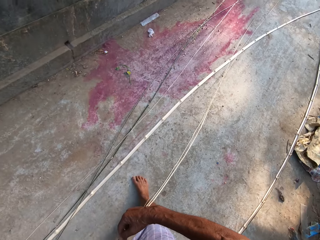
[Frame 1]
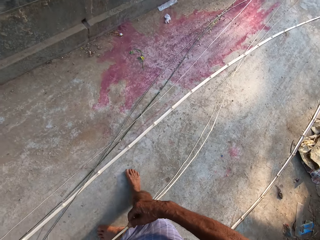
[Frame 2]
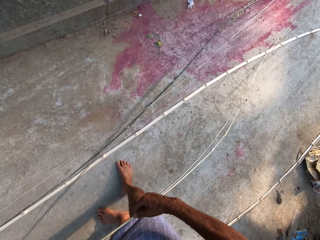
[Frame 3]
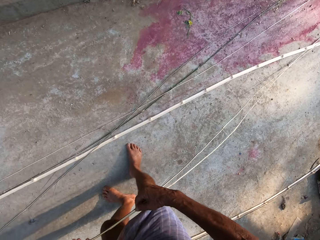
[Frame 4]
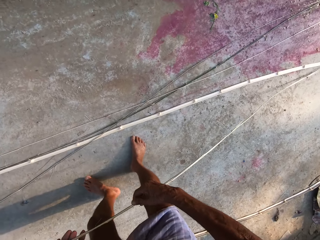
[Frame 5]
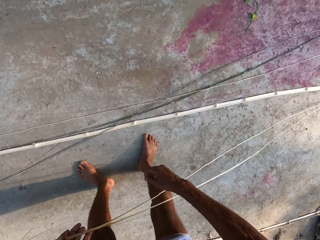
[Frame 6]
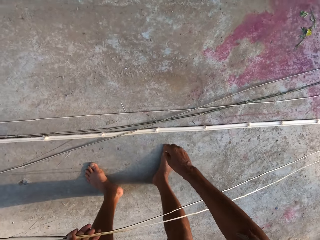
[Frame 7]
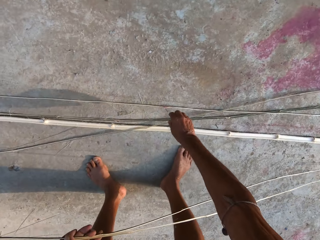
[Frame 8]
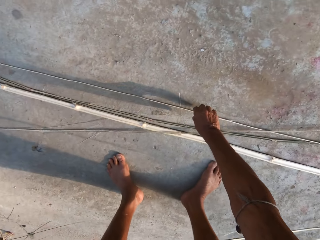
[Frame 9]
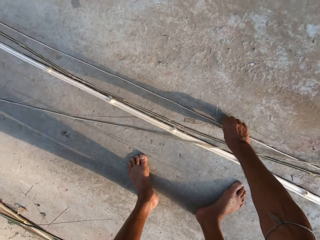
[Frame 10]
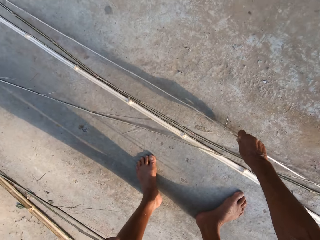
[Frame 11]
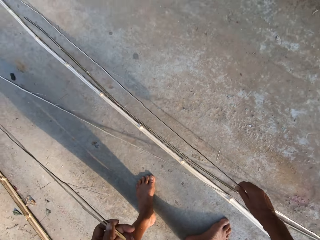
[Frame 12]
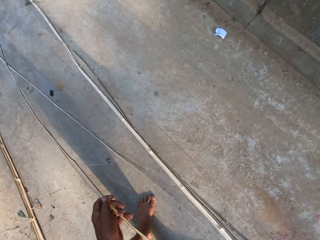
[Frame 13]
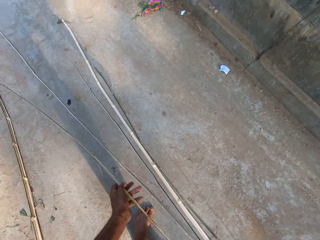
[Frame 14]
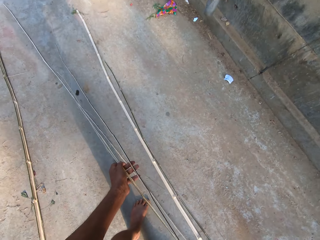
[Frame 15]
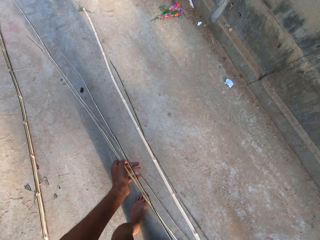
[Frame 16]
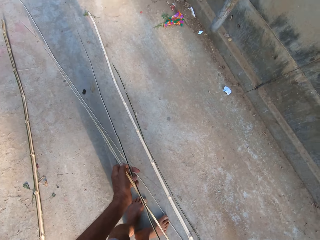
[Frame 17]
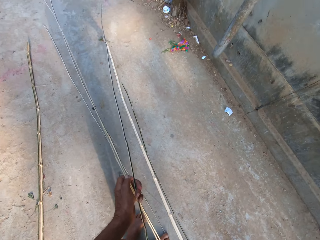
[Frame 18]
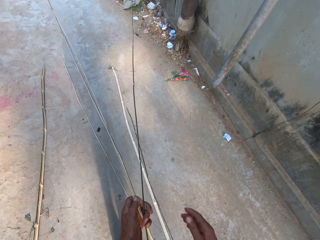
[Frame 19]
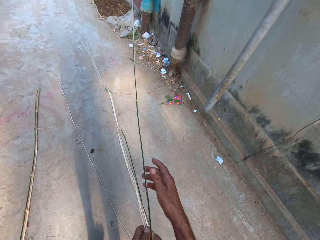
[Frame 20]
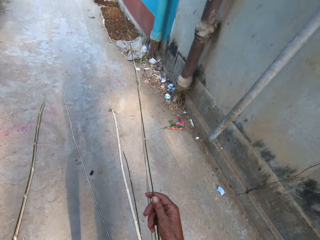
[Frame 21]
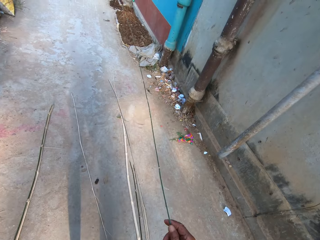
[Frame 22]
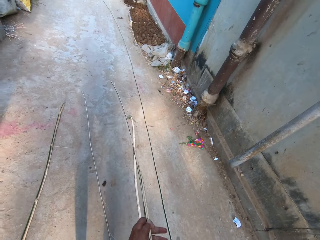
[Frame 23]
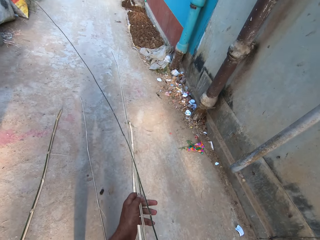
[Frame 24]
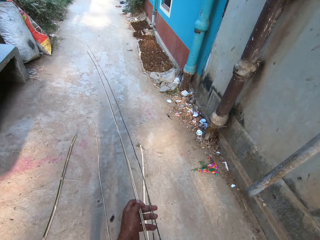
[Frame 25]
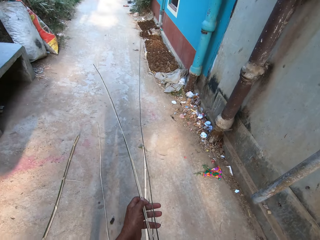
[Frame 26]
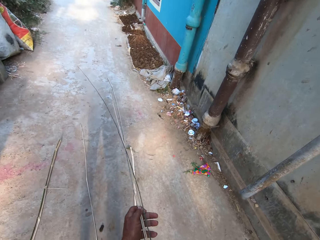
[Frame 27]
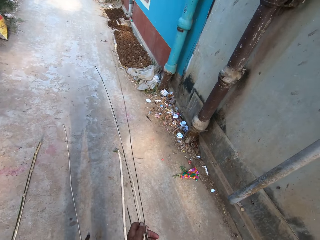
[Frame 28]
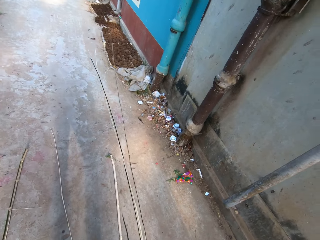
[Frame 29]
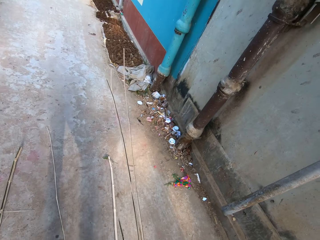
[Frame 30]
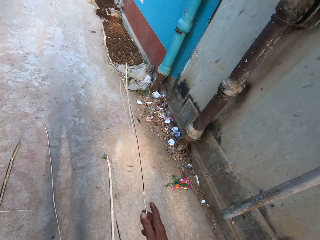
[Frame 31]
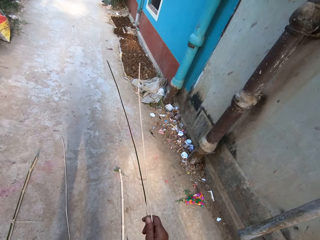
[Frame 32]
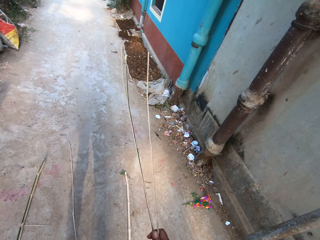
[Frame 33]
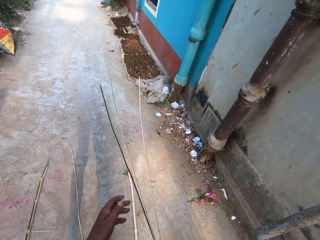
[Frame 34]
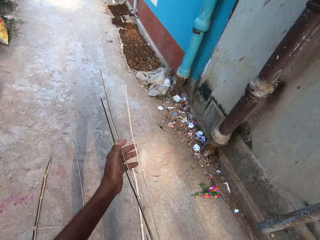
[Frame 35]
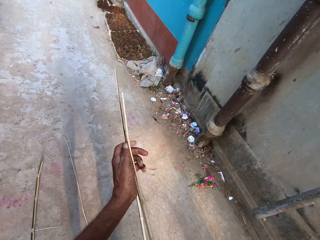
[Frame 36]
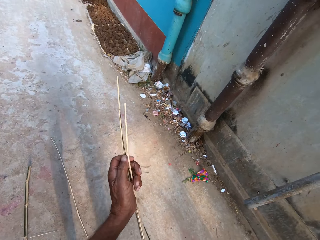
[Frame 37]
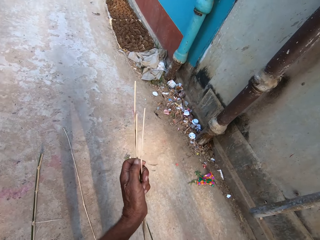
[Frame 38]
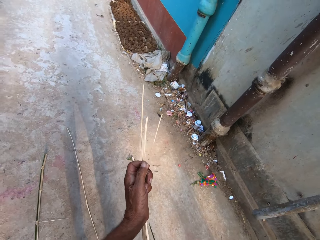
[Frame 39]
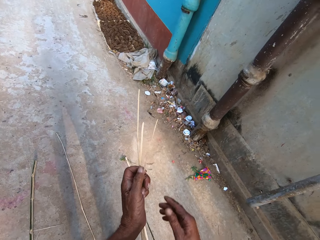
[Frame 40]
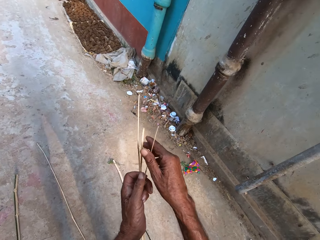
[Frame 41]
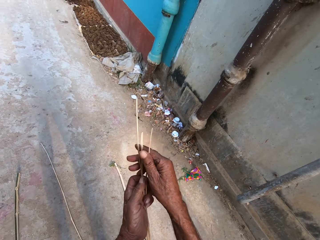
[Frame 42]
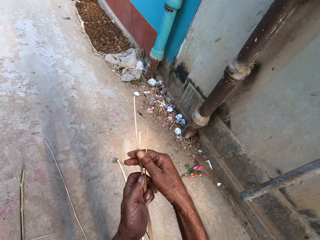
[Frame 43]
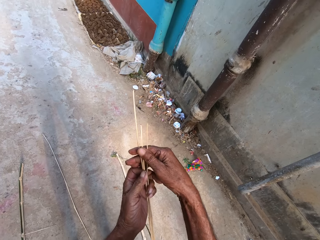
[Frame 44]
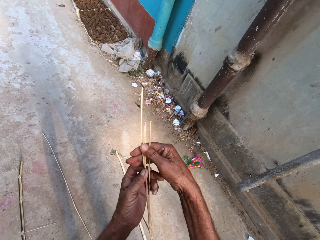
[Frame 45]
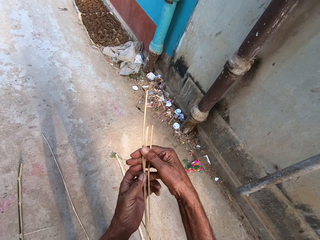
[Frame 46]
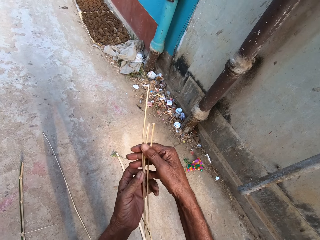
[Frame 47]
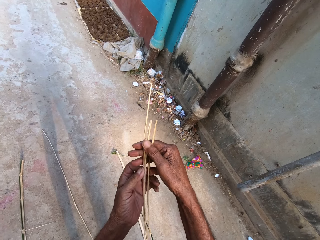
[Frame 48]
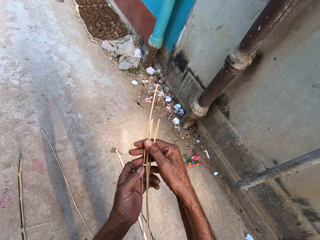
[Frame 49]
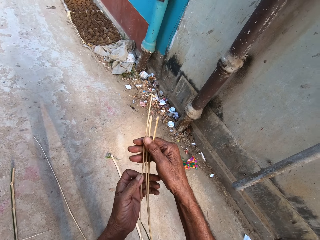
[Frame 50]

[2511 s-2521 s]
The camera wearer picks up a bamboo strip from the ground with his right hand. He passes the bamboo strip from his right hand to his left hand. He adjusts the bamboo strips in his left hand with both hands.

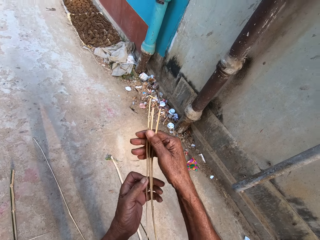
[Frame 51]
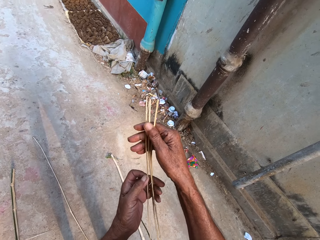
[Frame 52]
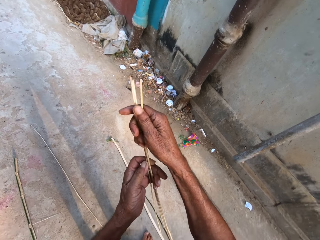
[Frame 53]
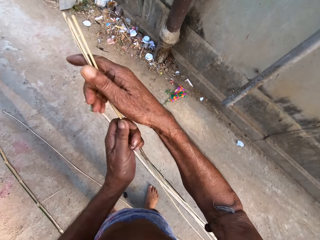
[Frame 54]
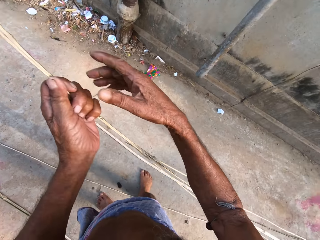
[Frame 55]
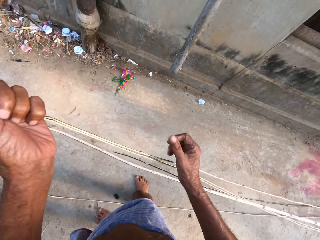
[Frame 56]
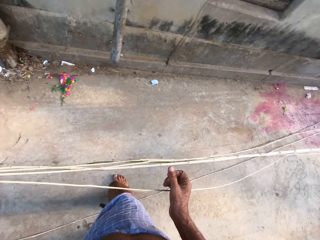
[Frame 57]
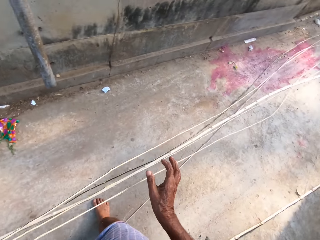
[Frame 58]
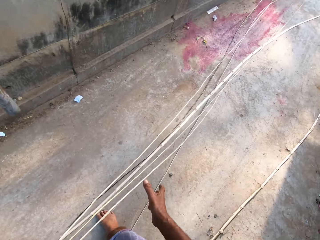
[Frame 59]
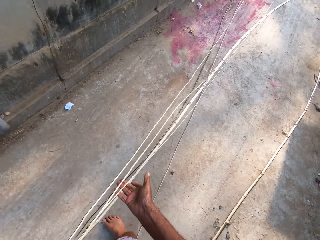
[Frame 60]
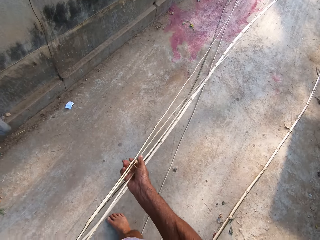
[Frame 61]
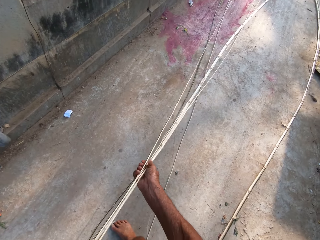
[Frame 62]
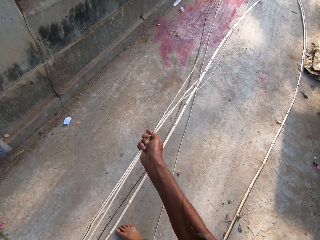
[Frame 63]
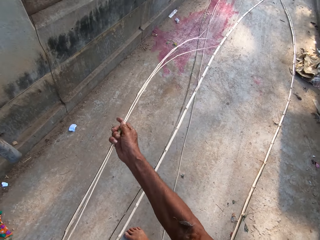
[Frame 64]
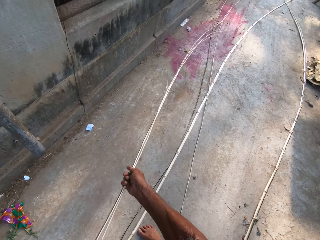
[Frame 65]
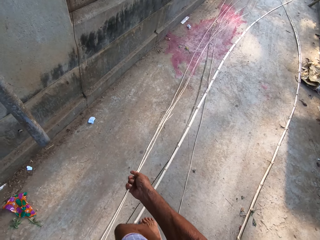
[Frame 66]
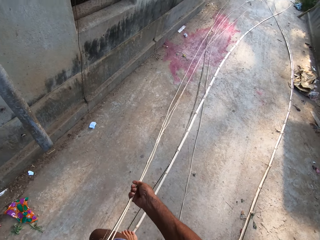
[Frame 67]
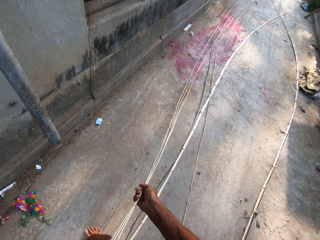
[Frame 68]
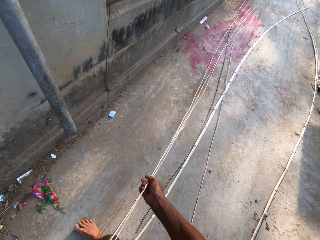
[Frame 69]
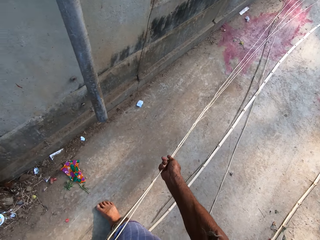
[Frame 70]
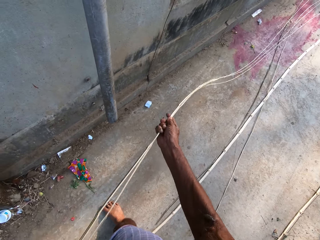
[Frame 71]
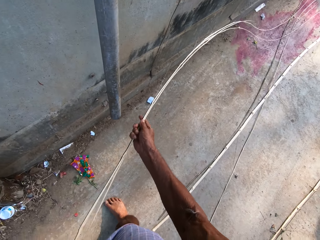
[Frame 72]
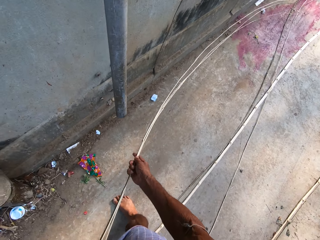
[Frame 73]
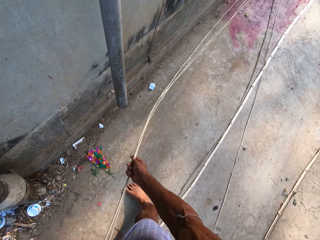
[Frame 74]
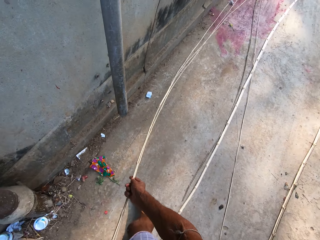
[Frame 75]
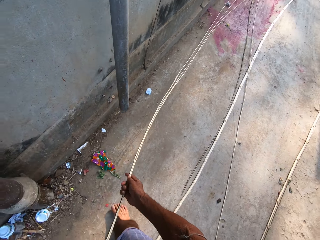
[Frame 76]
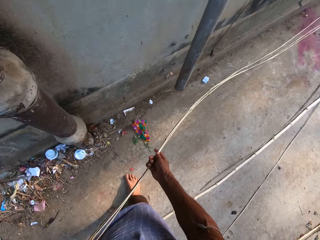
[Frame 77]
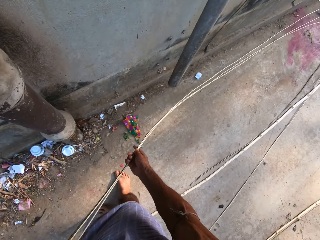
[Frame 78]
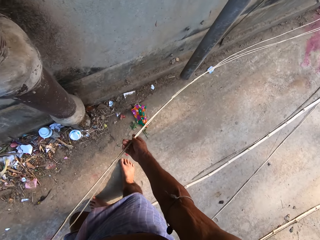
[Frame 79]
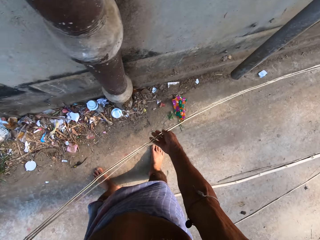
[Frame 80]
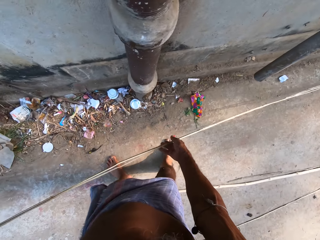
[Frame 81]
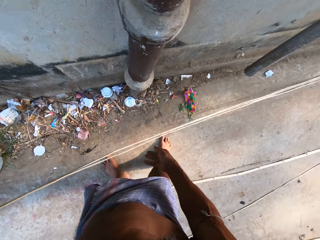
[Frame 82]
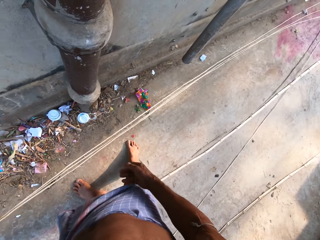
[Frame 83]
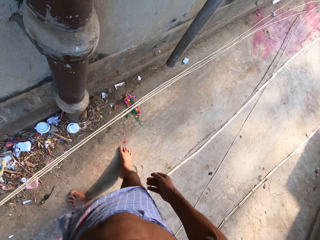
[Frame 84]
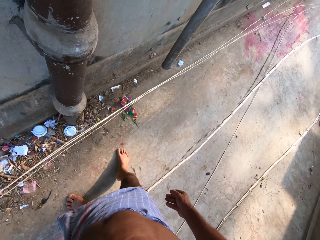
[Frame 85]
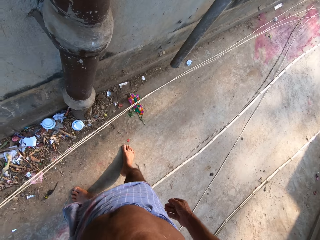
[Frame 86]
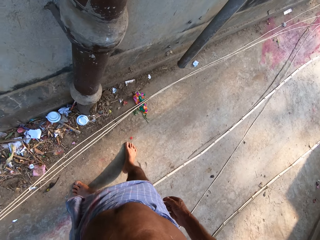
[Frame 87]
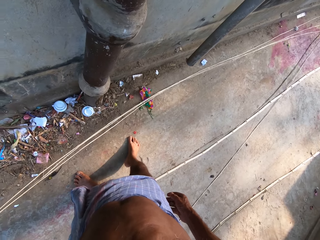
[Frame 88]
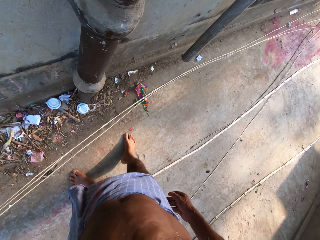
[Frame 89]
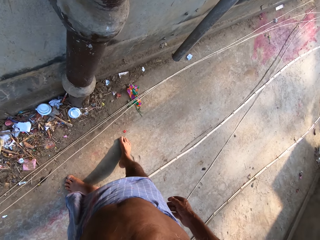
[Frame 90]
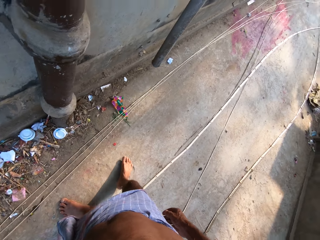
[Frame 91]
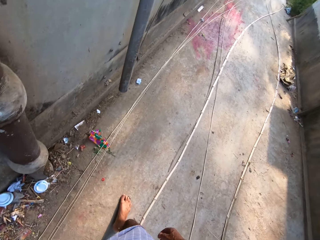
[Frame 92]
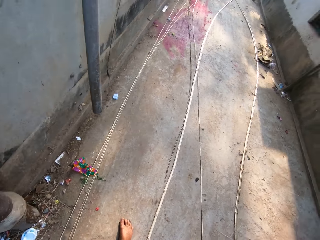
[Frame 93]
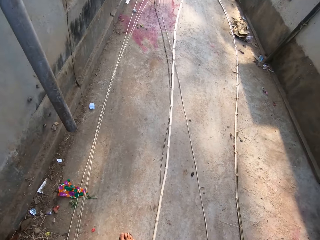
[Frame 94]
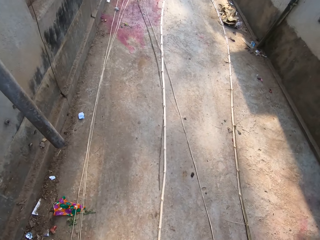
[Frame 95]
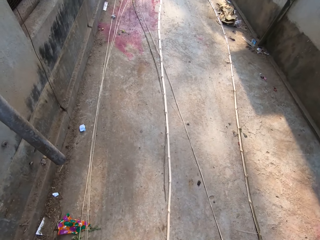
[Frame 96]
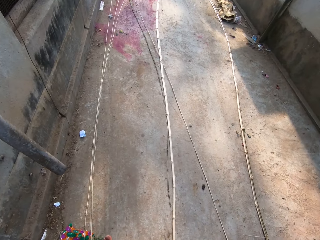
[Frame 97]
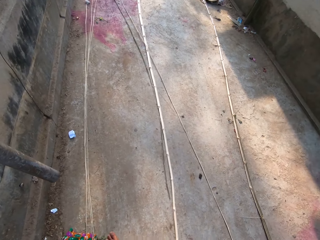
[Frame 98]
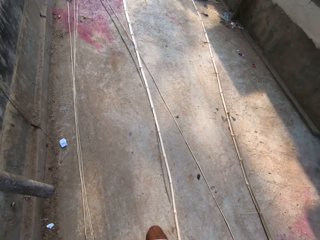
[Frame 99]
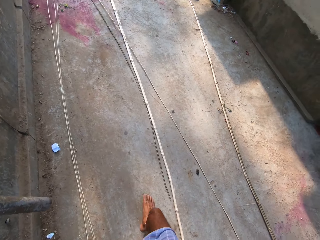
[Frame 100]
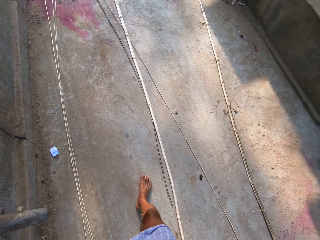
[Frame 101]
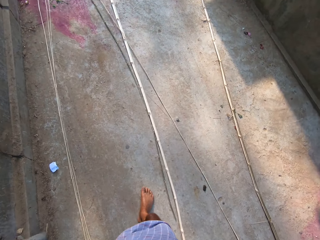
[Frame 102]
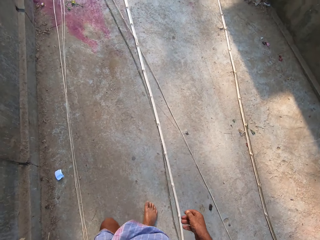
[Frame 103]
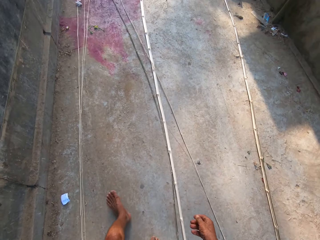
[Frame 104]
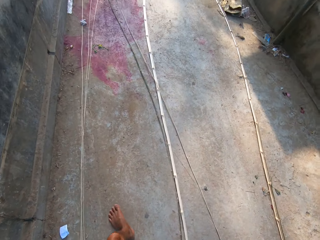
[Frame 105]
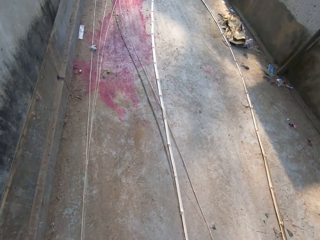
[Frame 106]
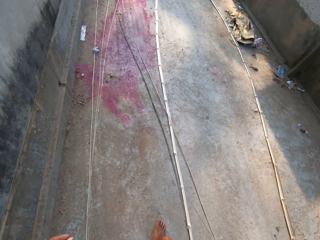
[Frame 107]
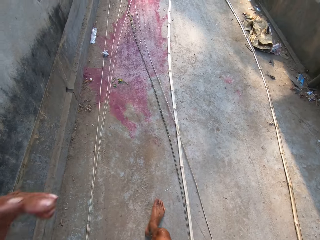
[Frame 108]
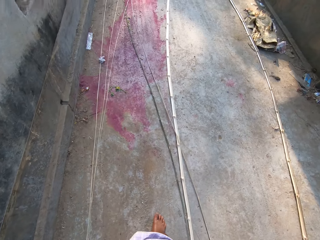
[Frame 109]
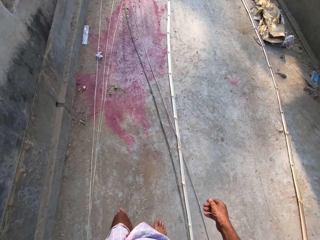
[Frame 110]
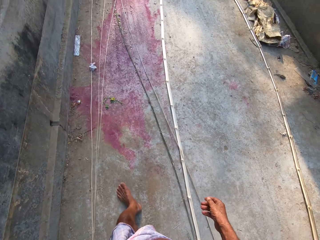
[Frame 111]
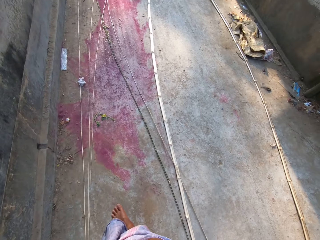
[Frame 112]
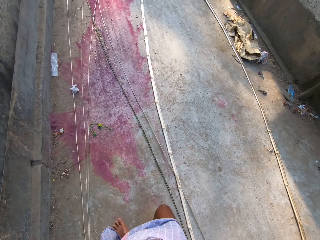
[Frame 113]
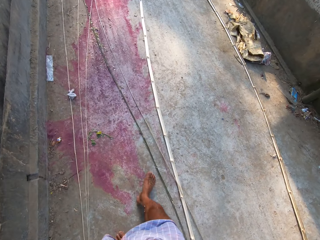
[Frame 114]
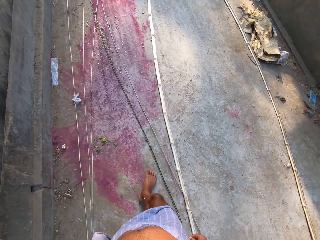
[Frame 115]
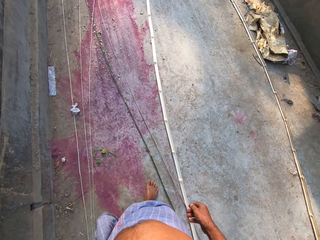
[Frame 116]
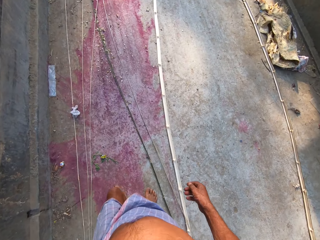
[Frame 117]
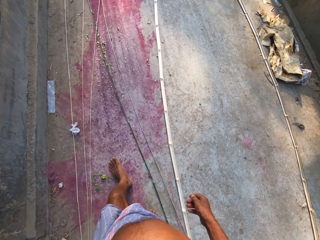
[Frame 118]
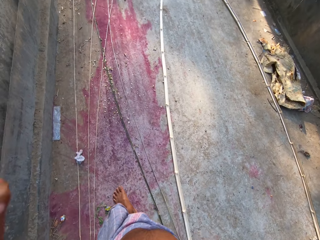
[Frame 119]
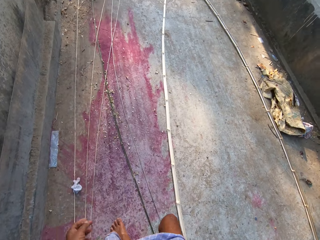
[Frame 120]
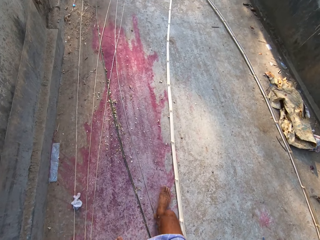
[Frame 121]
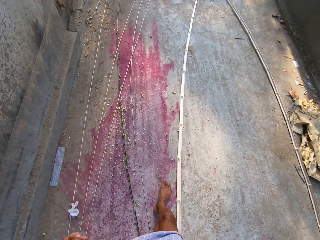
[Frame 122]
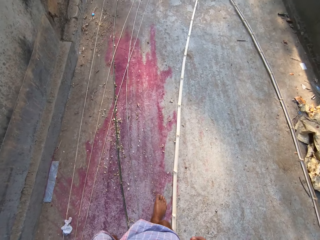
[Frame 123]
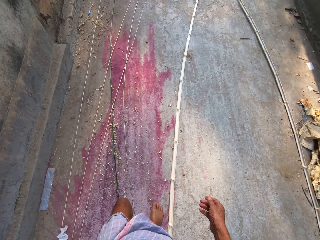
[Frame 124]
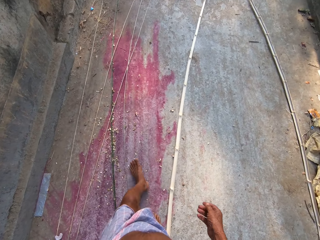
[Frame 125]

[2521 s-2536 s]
The camera wearer adjusts the bamboo strips on the ground with his right hand. He pulls something. He places the bamboo strips on the ground with his left hand. He walks across the corridor.
